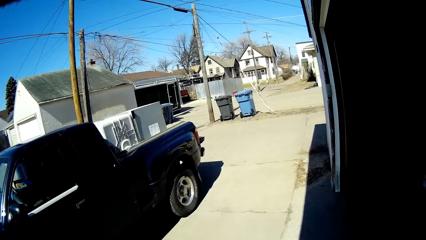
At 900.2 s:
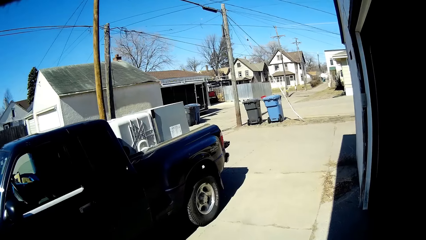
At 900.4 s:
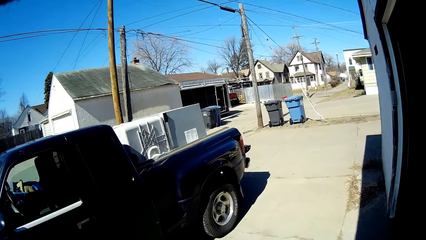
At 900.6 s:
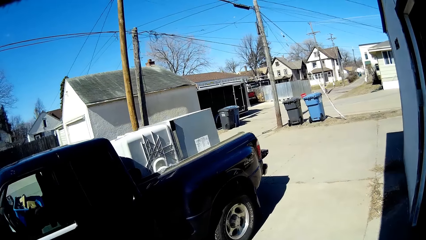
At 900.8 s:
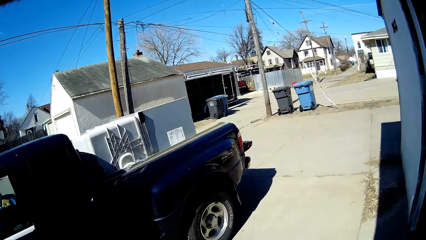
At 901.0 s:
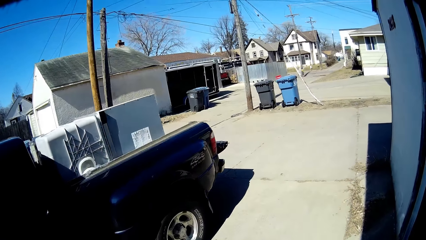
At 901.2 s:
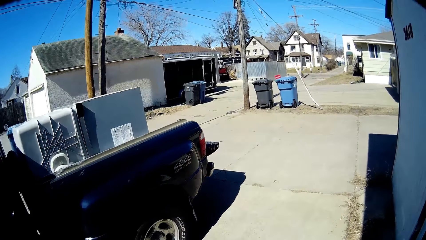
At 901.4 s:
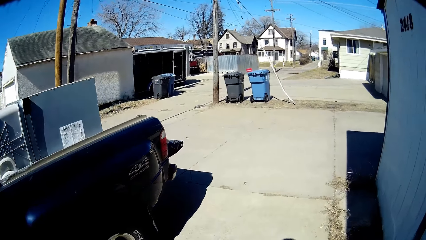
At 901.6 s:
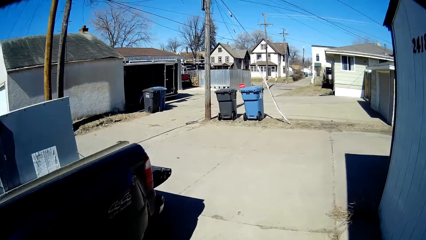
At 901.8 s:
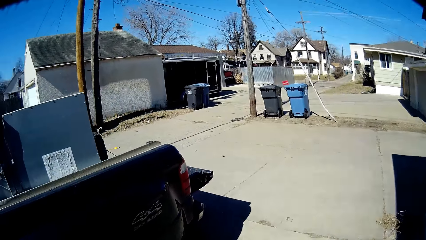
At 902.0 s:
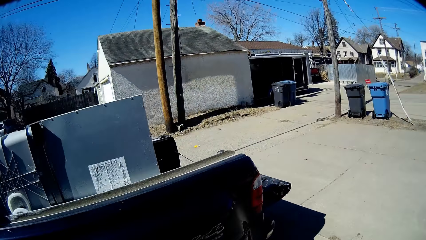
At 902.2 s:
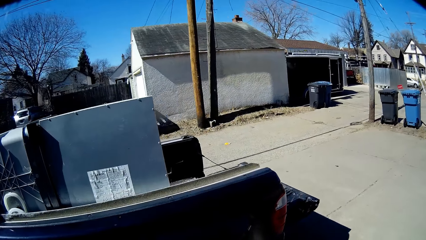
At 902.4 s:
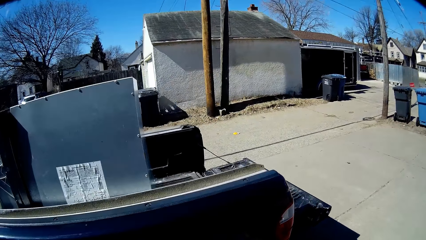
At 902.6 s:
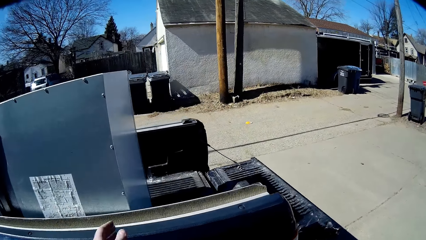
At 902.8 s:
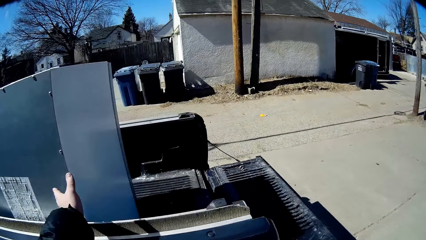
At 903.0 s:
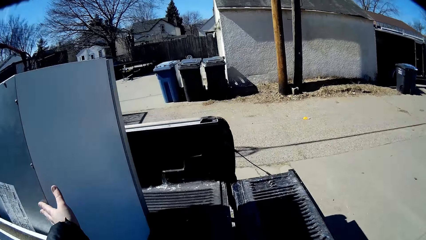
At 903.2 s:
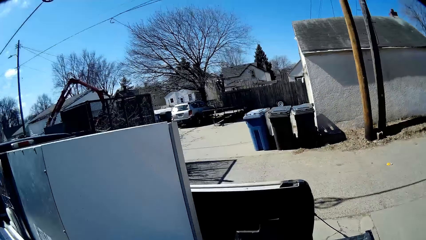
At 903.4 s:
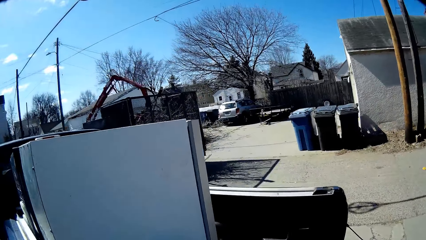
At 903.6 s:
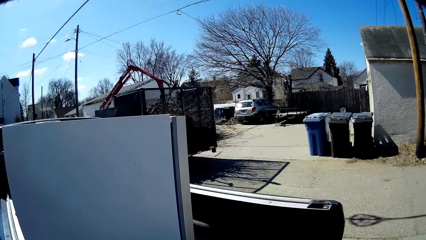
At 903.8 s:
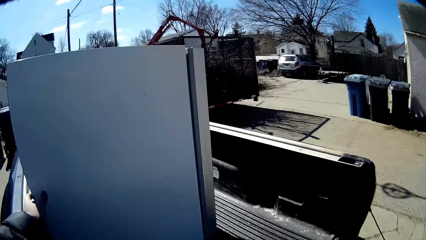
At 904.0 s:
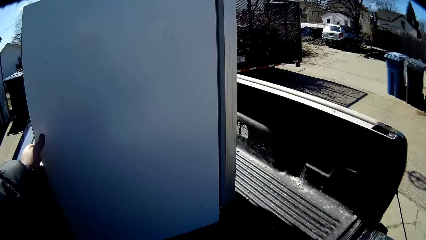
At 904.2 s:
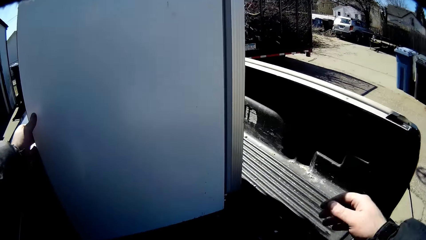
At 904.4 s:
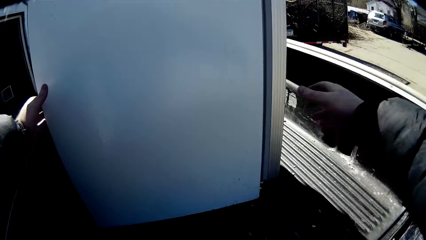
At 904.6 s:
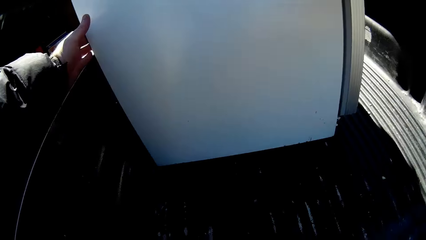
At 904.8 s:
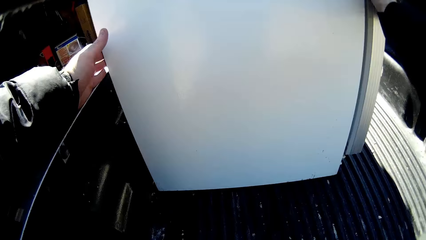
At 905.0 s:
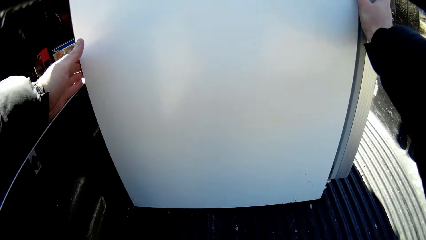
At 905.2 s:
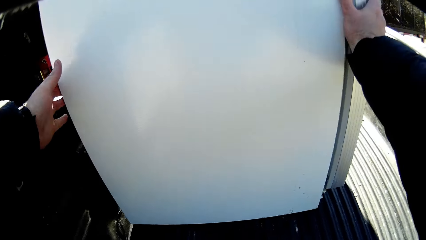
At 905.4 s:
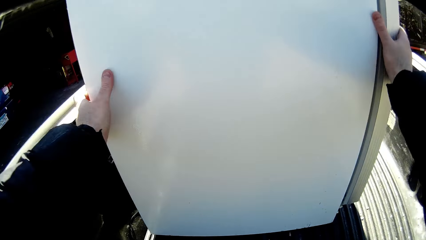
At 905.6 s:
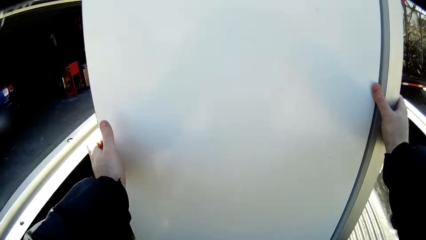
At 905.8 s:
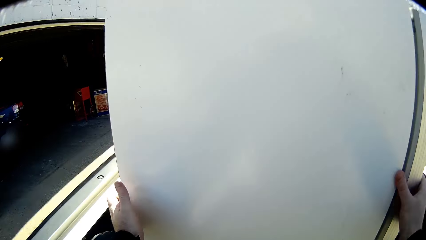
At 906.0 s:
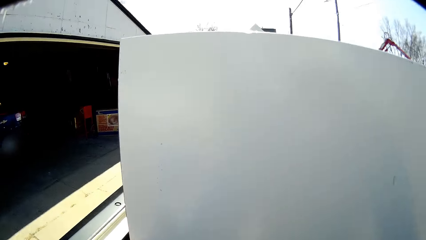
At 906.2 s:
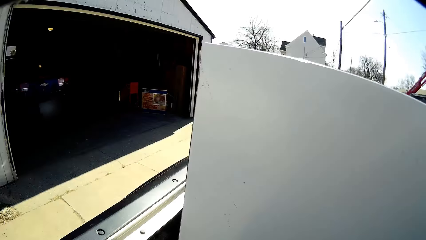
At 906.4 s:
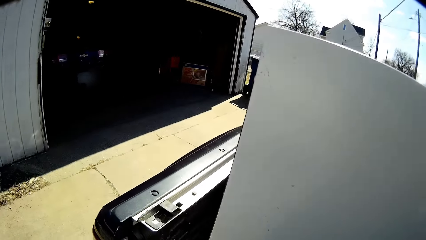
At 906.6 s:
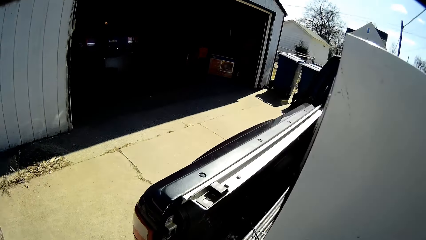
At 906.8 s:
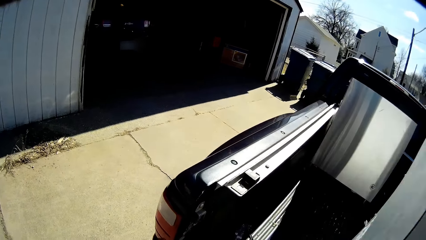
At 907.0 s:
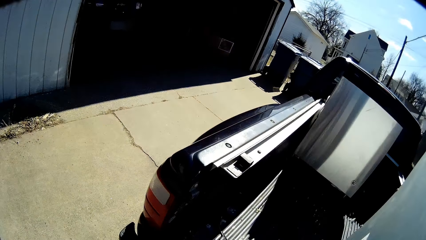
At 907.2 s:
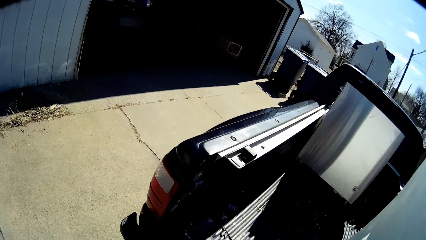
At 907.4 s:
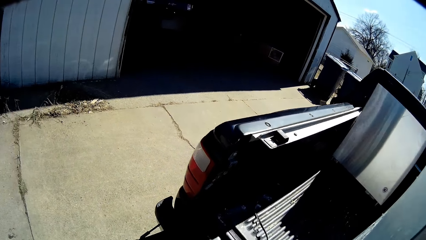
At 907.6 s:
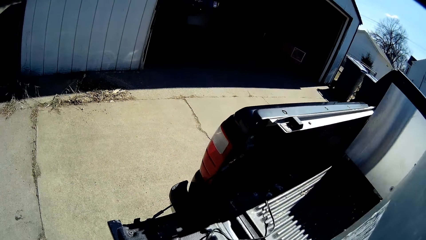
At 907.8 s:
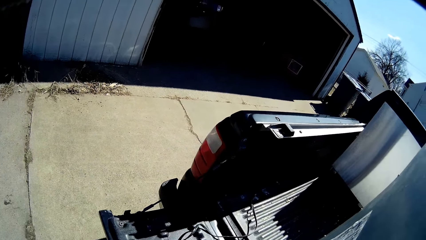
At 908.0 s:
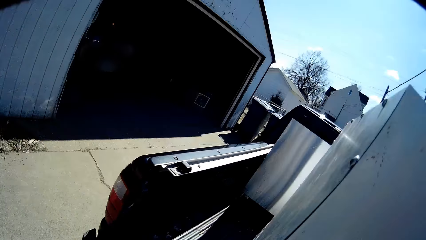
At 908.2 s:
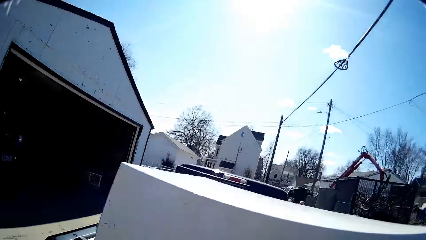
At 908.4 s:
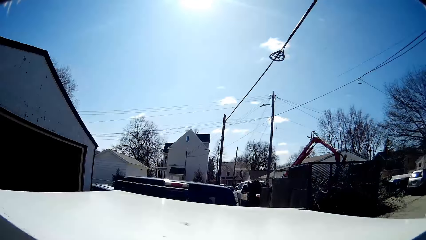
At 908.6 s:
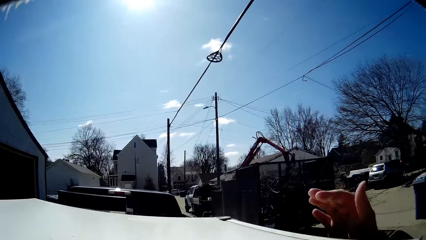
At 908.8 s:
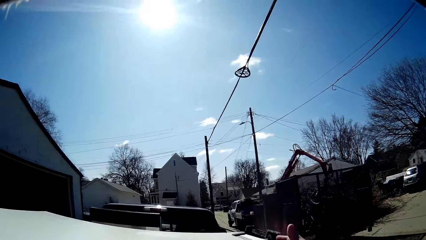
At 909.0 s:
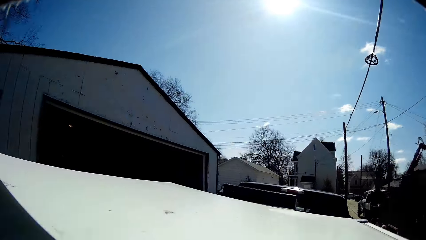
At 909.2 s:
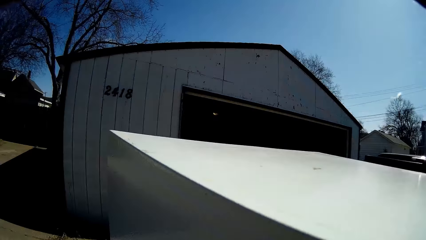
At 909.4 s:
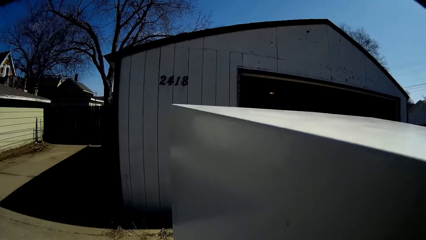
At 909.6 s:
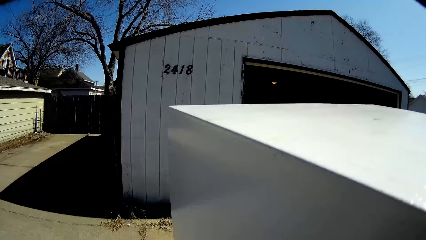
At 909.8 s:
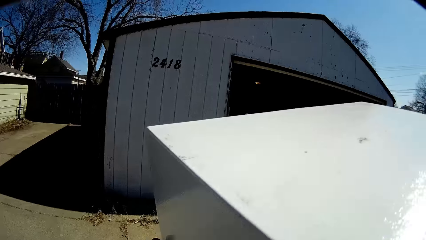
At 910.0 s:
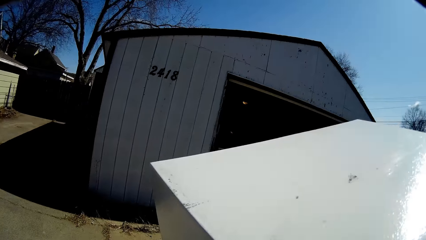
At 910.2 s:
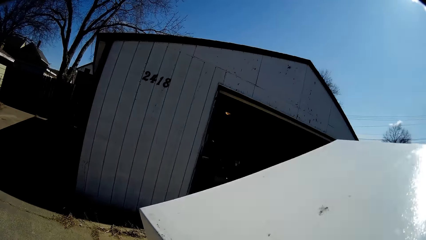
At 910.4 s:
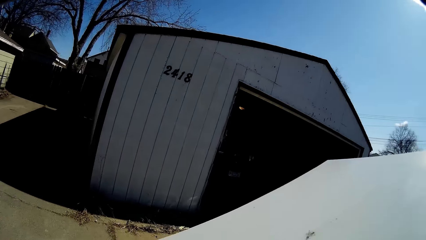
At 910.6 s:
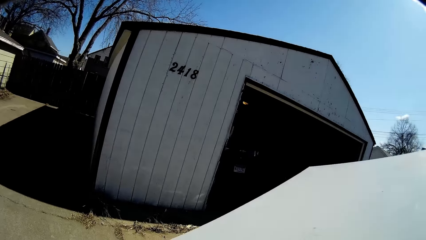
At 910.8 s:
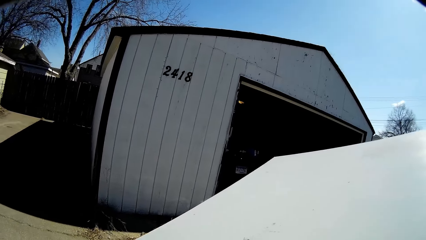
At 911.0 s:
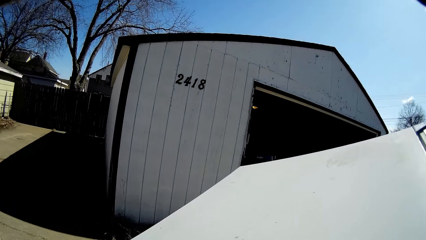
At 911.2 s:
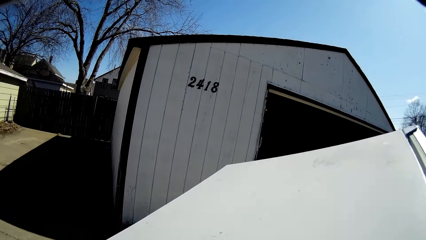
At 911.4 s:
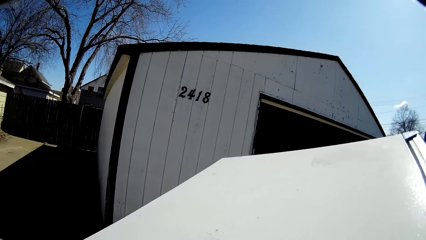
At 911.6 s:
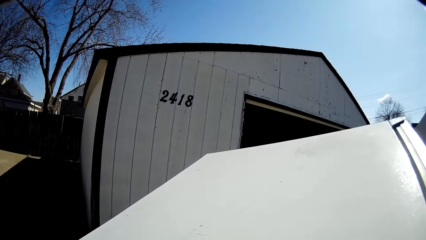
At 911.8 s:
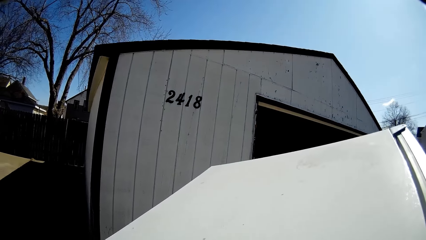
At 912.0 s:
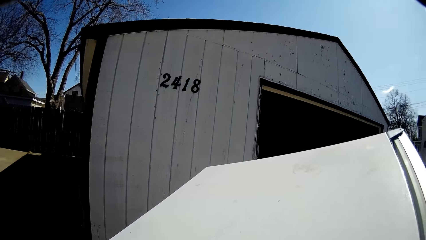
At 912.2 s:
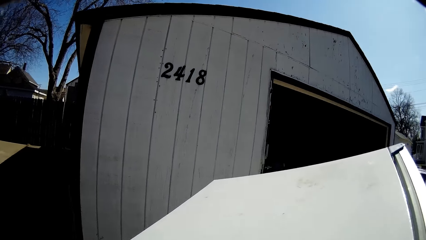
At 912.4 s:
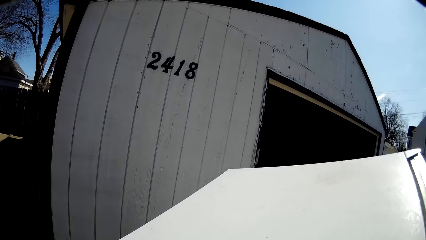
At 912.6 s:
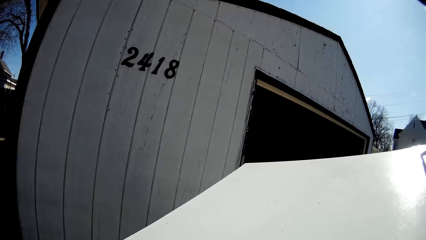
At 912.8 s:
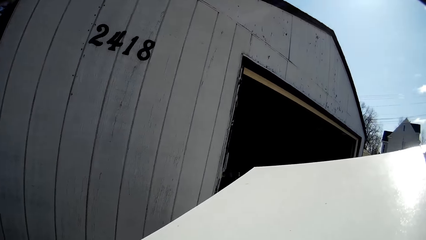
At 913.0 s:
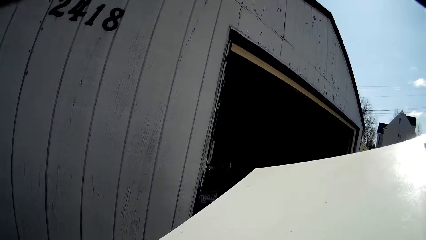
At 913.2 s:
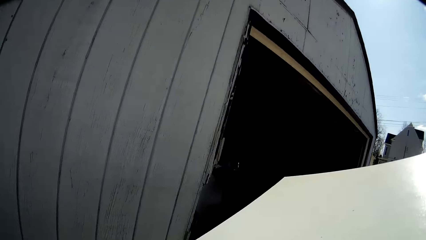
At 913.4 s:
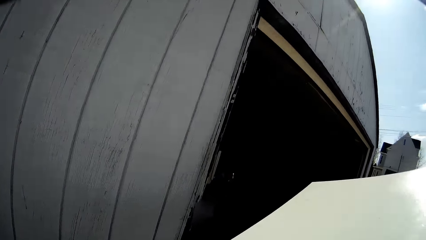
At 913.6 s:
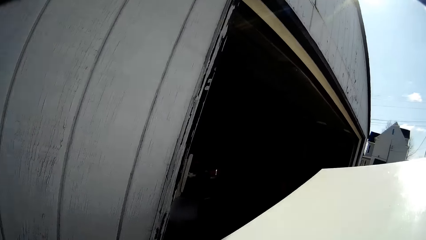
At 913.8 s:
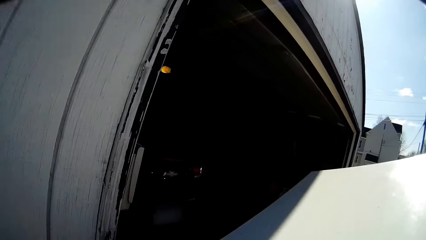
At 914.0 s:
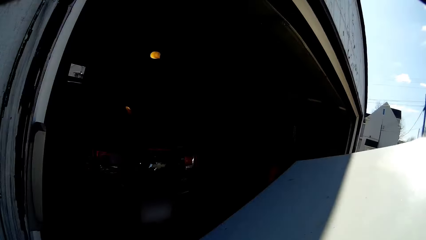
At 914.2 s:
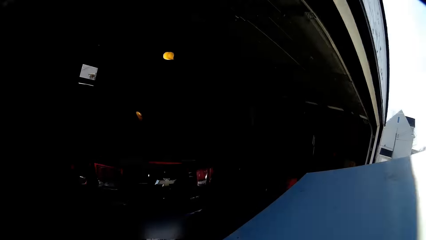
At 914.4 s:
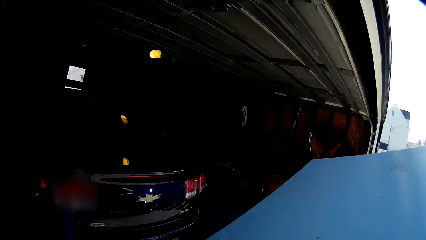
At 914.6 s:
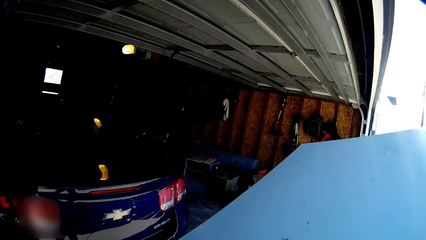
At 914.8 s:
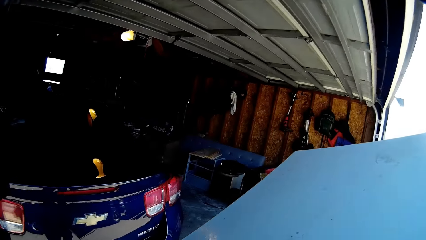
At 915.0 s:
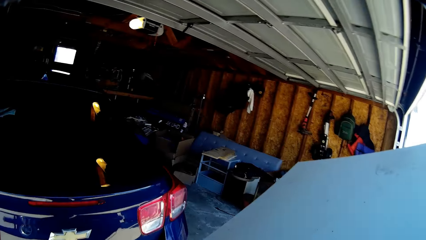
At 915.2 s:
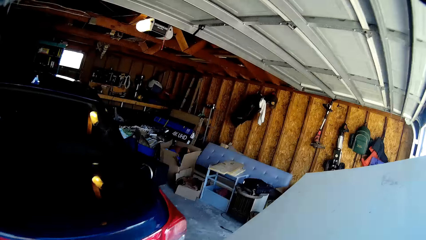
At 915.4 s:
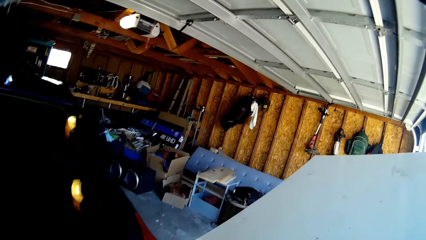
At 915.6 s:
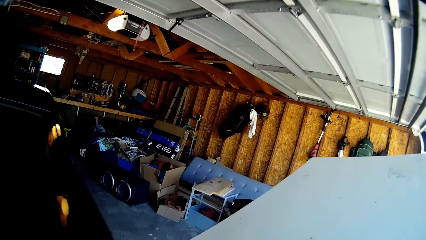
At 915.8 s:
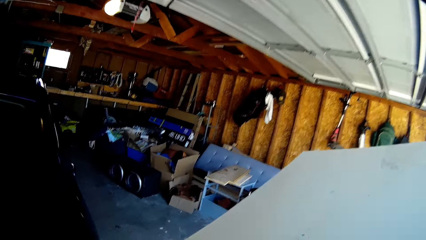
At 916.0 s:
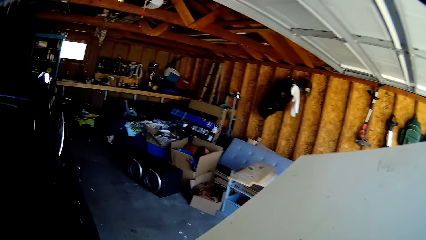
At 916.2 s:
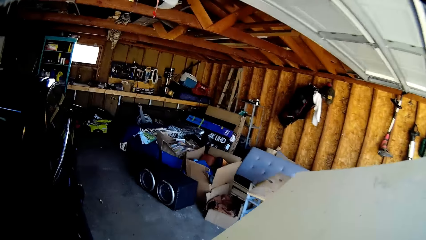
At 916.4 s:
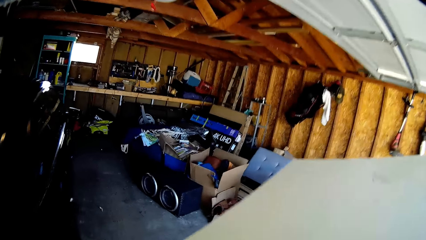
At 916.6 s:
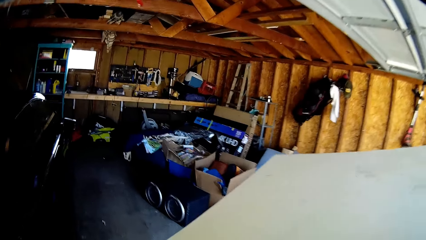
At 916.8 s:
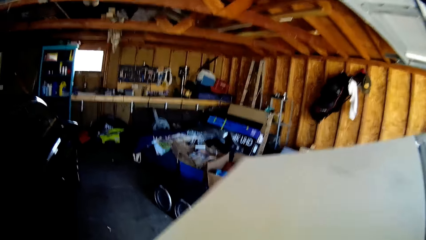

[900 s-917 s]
The camera wearer walks. They lift the fridge from the boot. They pull the fridge. They hold the fridge. They move the fridge to the garage. They walk.
